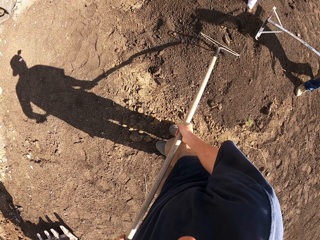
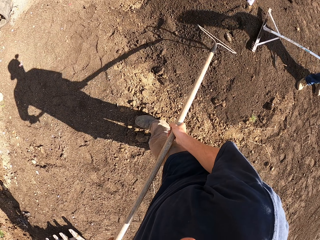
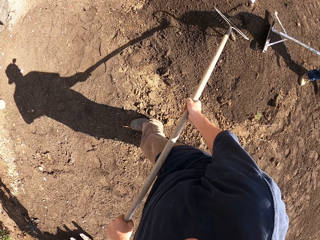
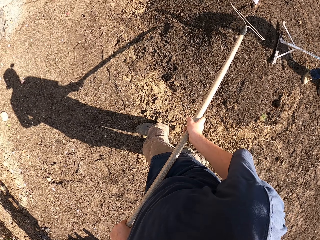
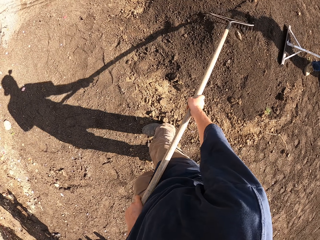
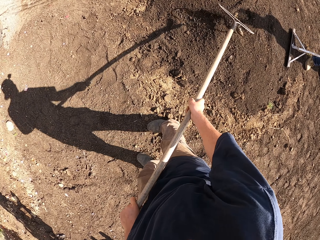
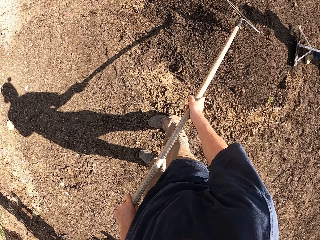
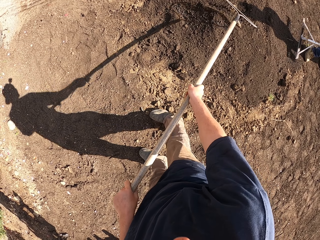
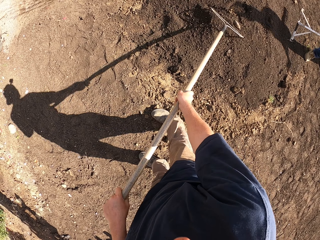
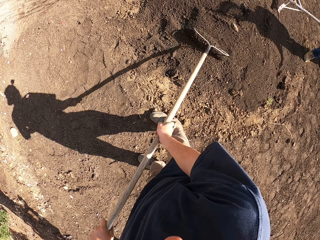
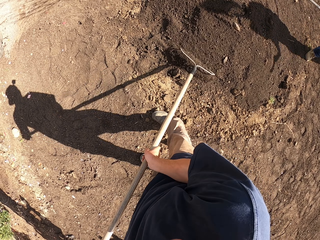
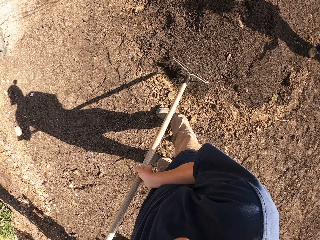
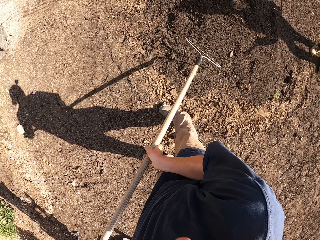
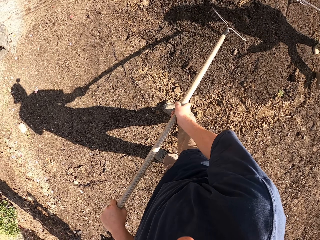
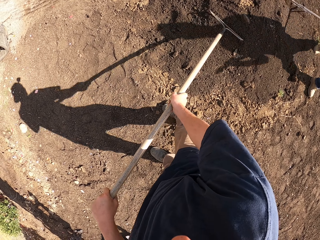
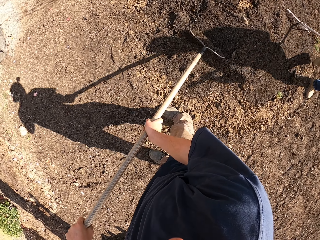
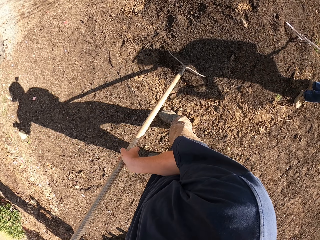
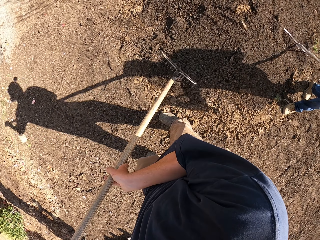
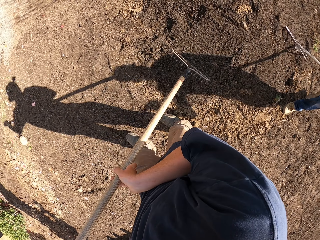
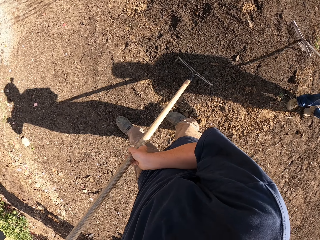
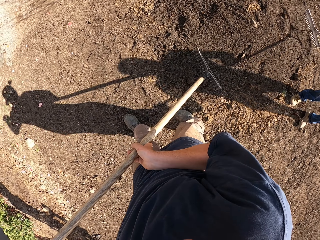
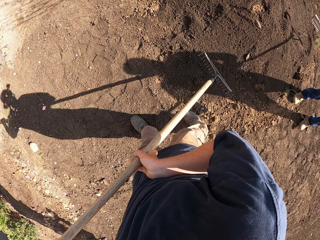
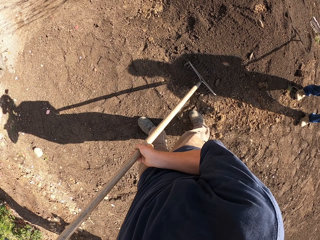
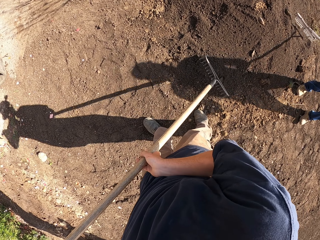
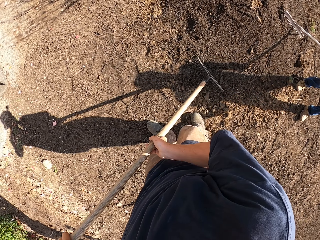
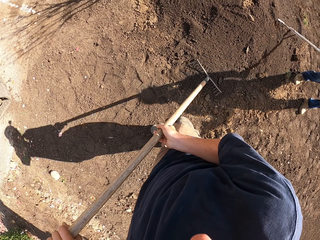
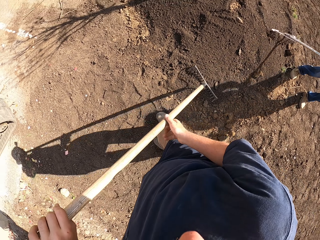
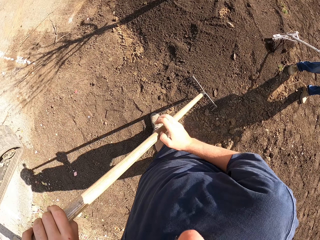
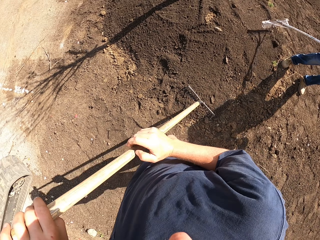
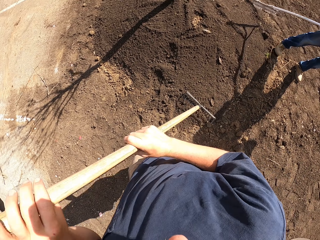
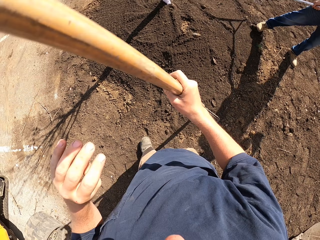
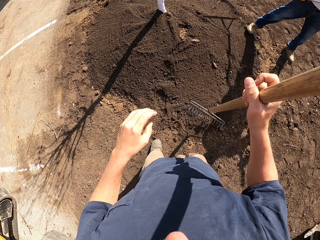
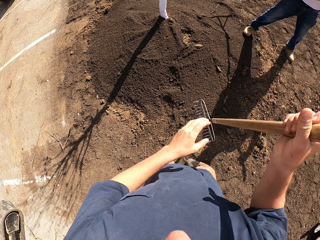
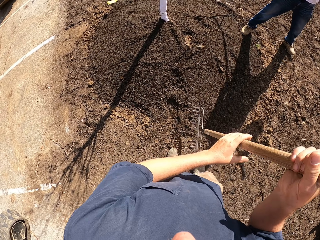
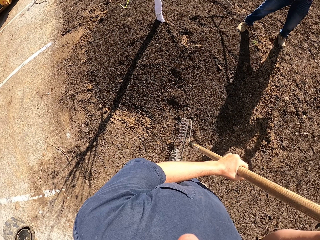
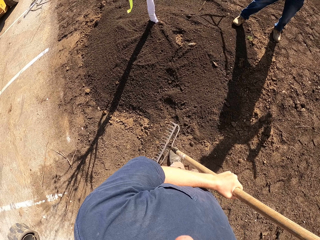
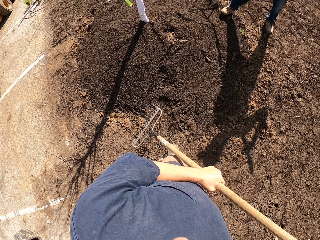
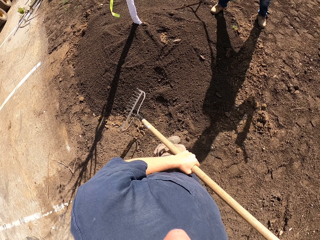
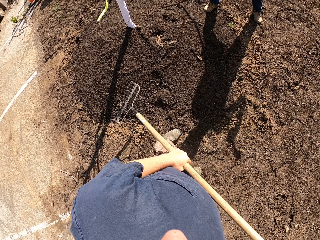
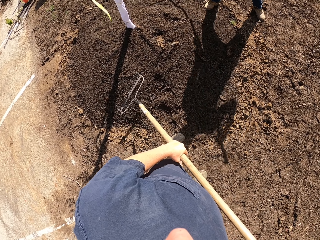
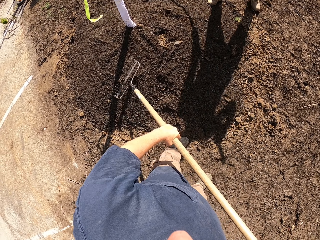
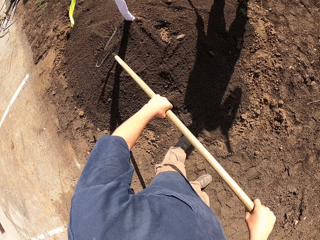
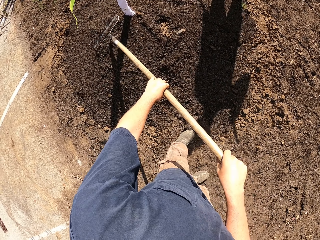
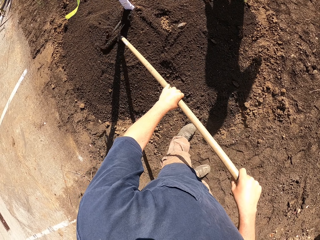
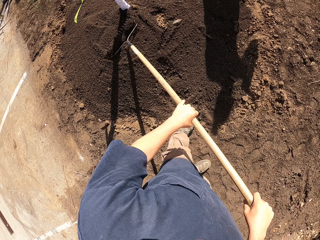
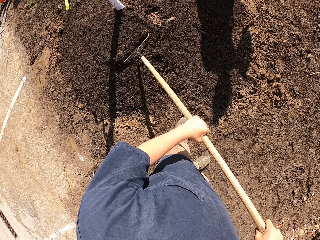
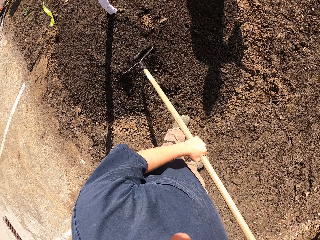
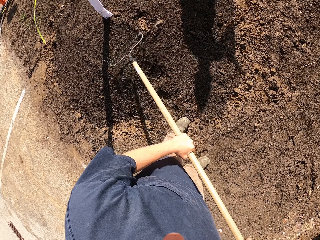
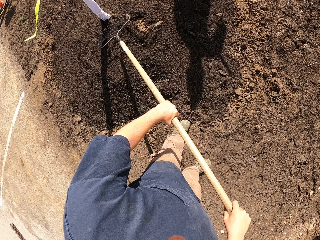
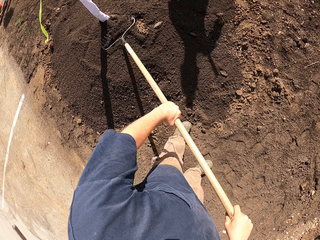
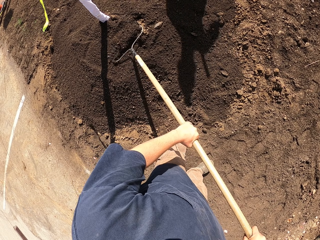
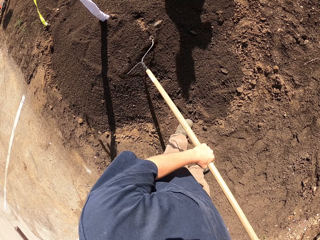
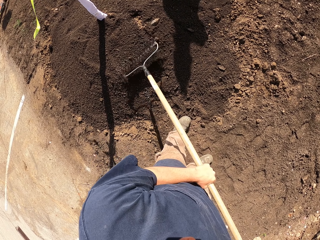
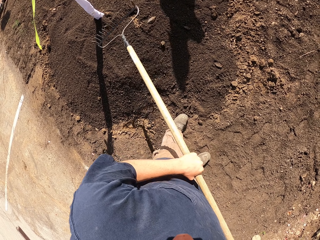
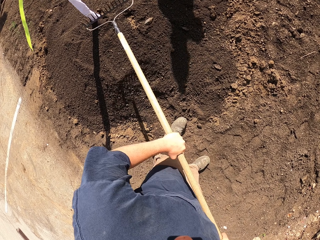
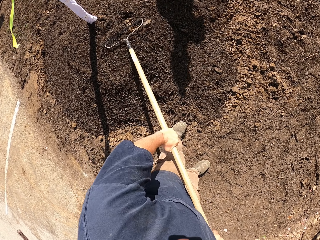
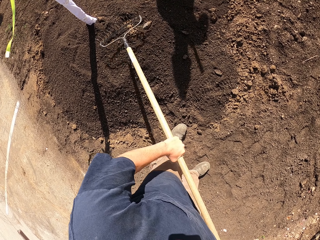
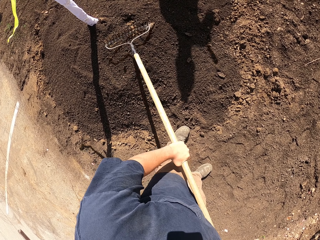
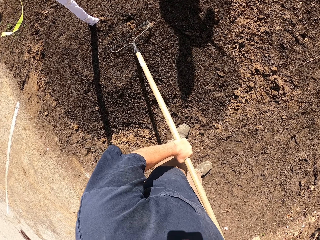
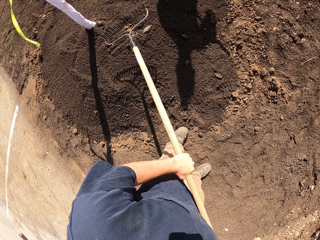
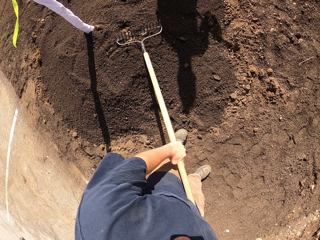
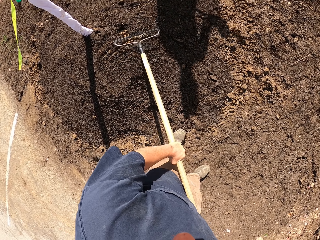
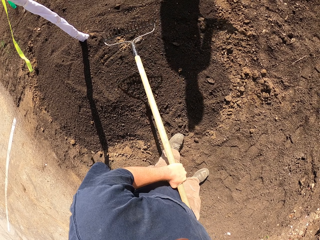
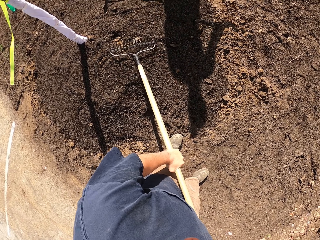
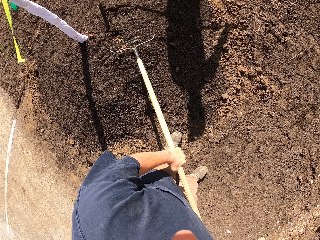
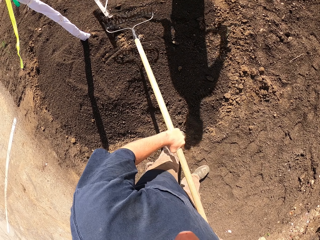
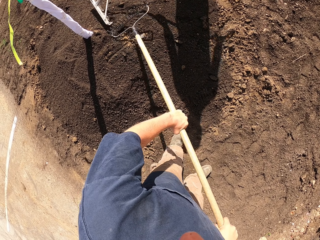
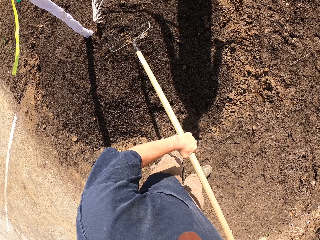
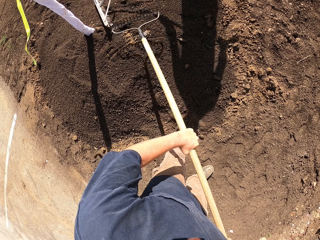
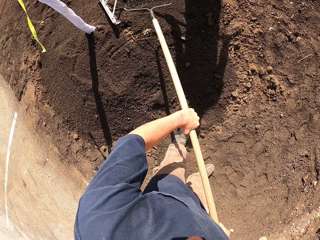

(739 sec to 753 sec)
The camera wearer hits the rake on the ground. They turn the rake. They hold the rake with both hands. They spread the soil with the rake. They hit the soil with the rake.

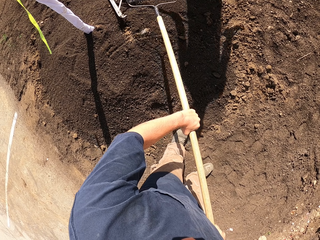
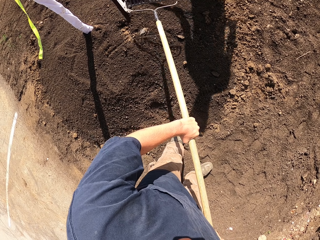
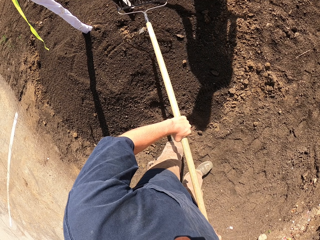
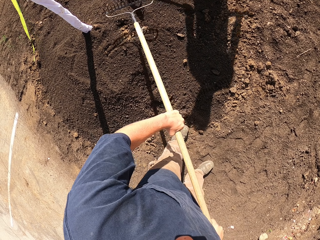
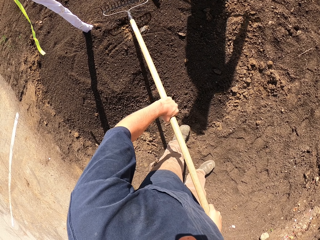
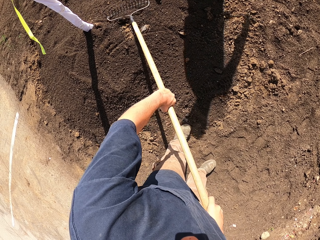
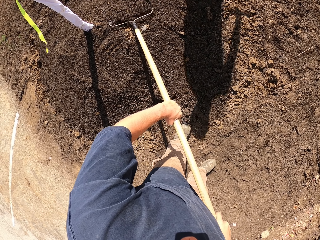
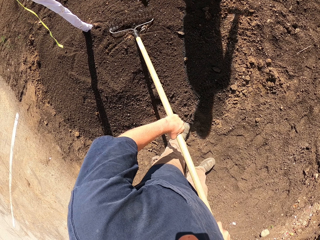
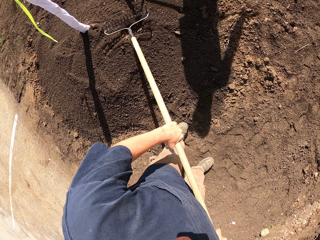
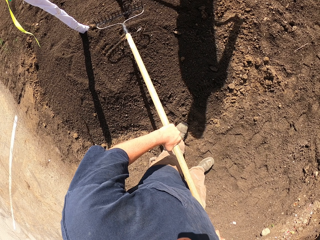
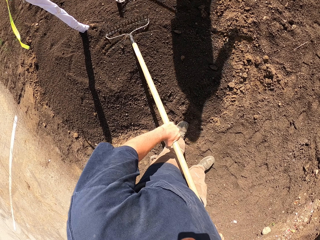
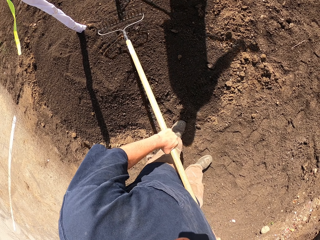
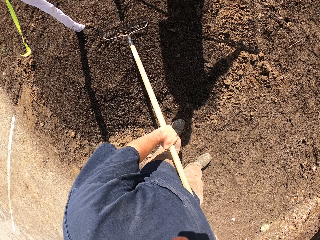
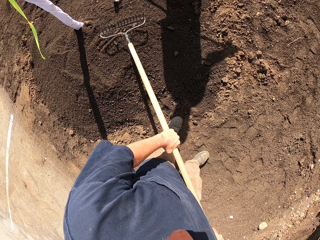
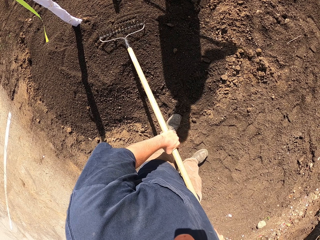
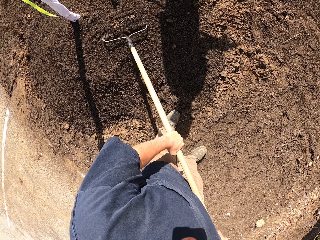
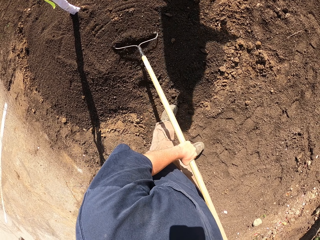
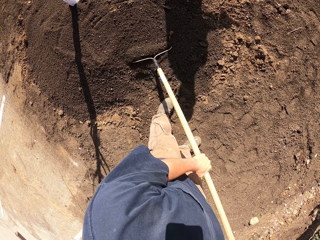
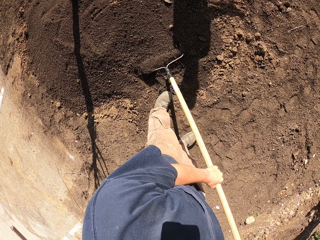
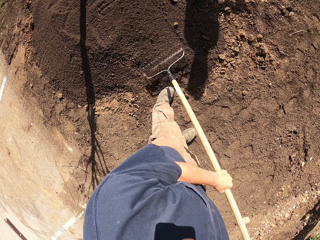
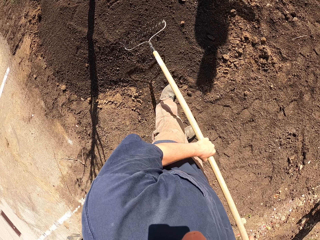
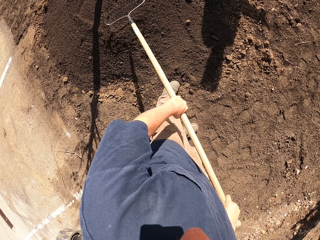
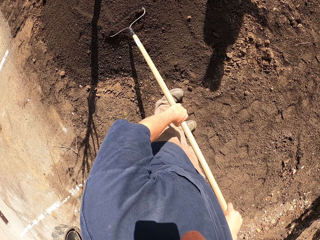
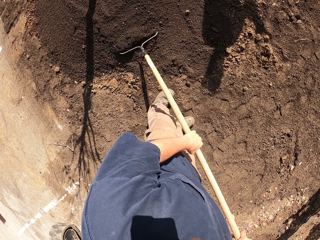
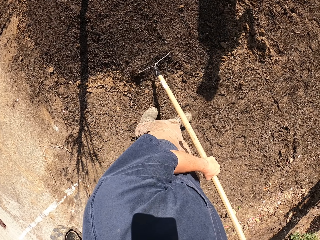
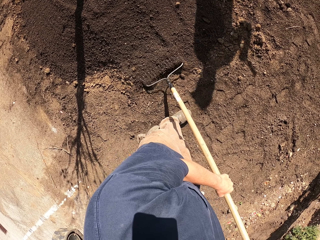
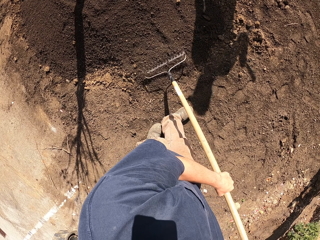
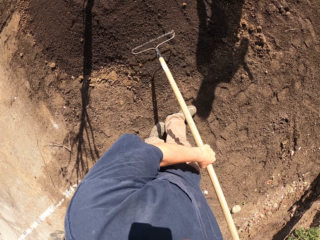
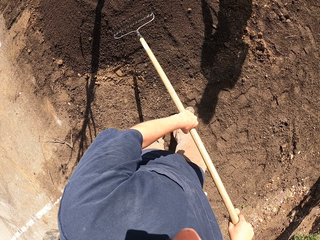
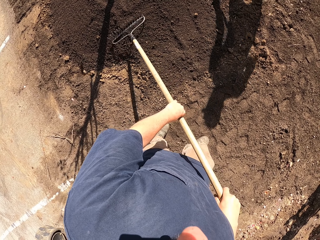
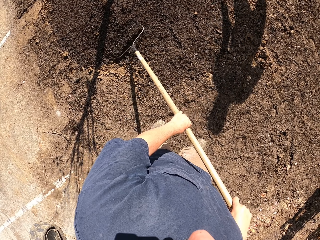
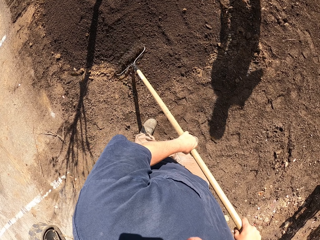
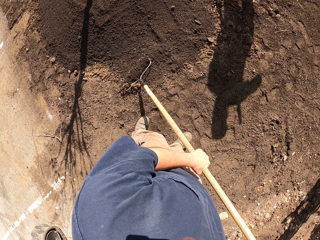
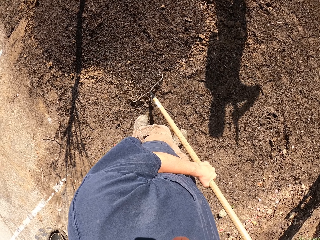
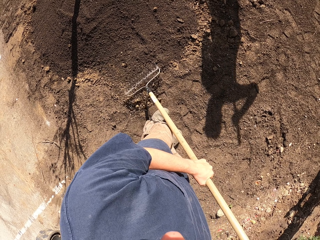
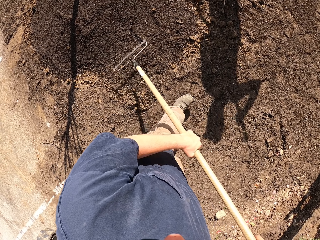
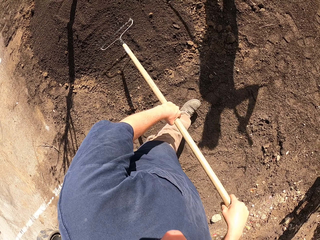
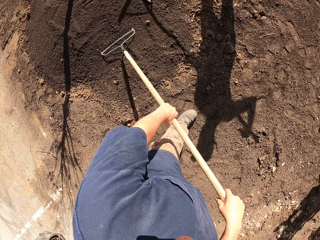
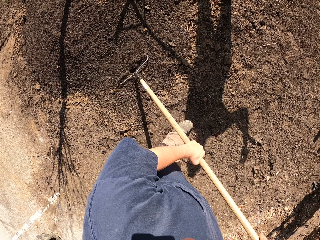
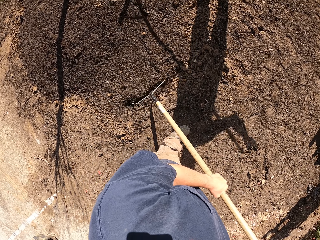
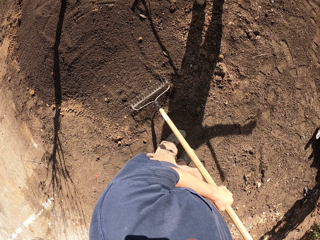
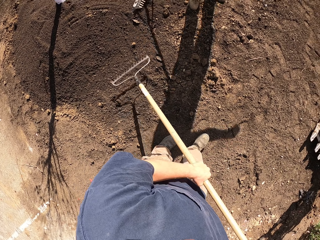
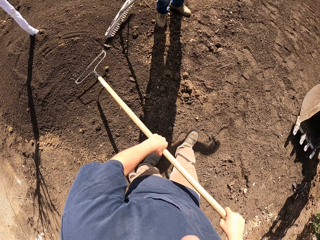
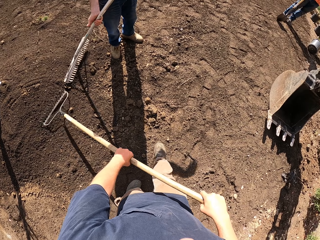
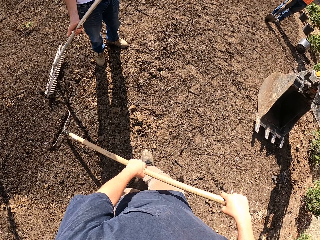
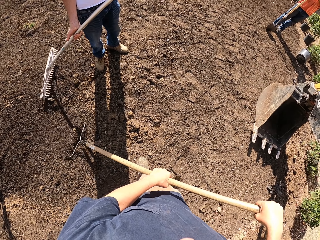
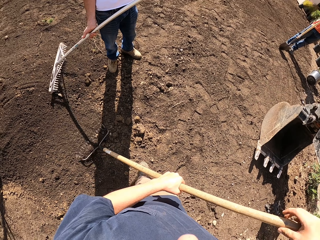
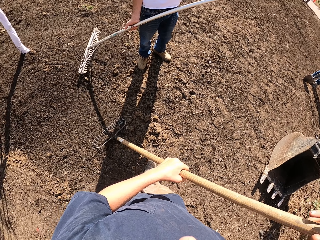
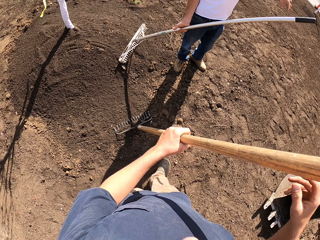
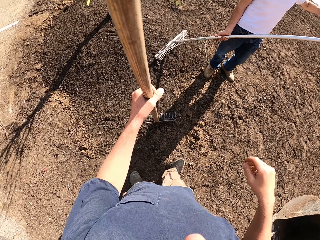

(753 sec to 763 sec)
The camera wearer spreads the soil with a rake. They hit the soil with the rake. They spread the soil with the rake.
